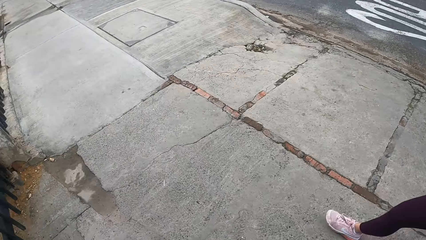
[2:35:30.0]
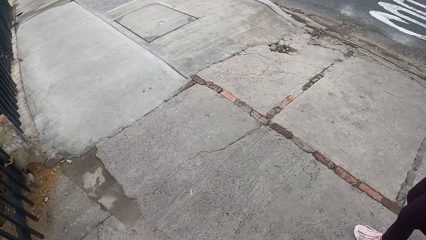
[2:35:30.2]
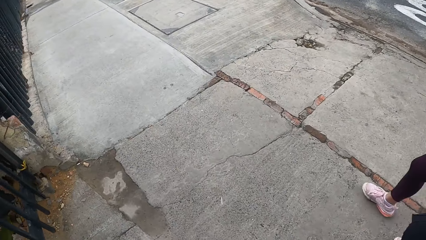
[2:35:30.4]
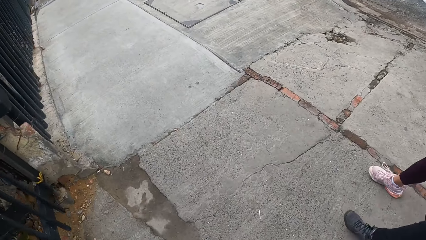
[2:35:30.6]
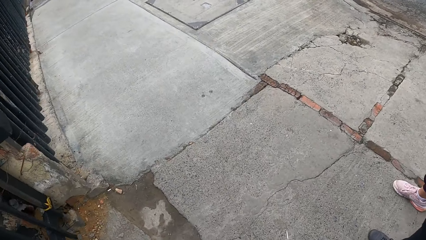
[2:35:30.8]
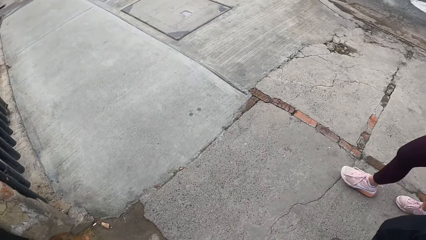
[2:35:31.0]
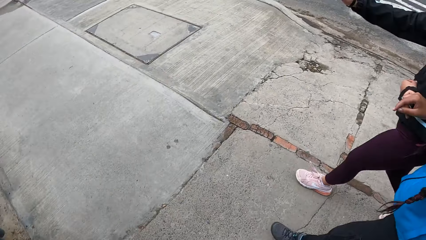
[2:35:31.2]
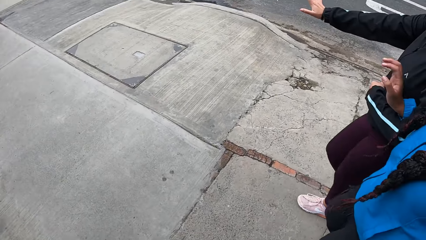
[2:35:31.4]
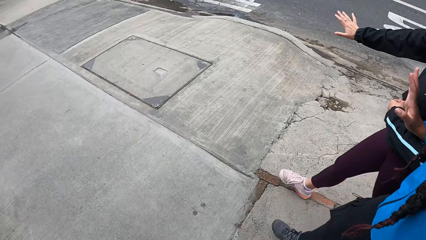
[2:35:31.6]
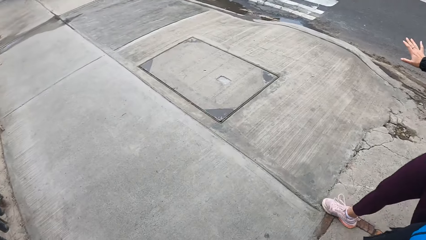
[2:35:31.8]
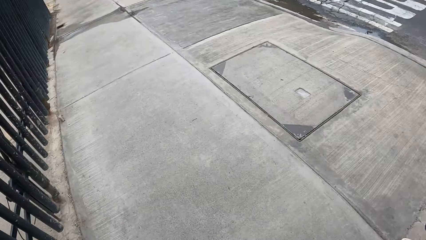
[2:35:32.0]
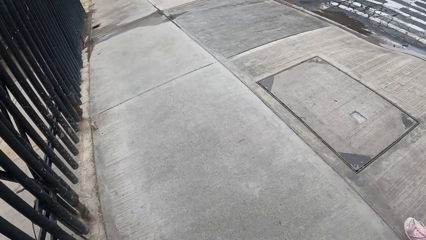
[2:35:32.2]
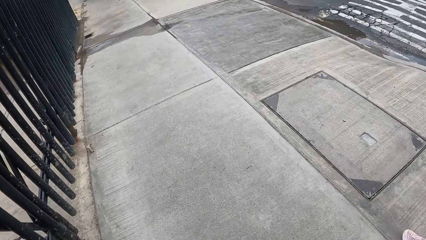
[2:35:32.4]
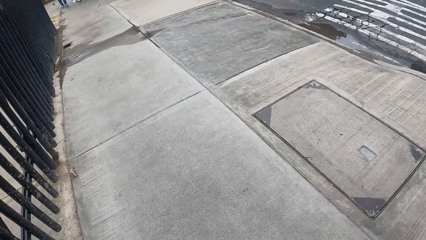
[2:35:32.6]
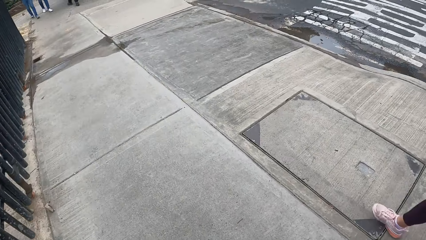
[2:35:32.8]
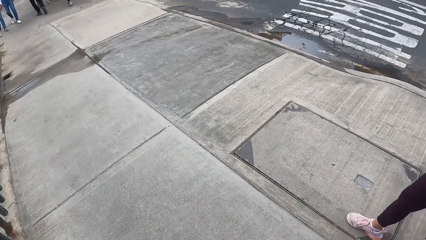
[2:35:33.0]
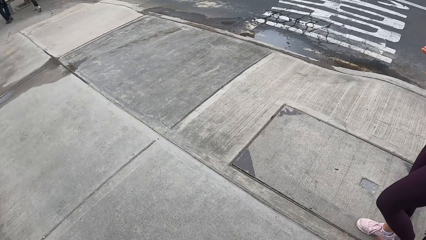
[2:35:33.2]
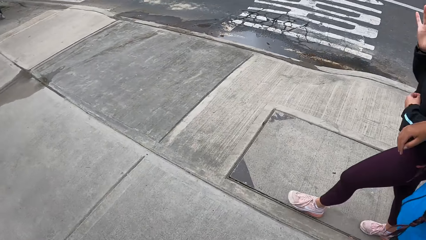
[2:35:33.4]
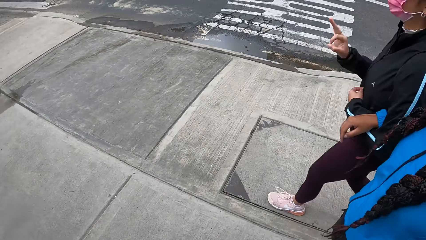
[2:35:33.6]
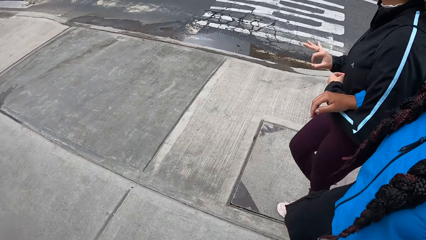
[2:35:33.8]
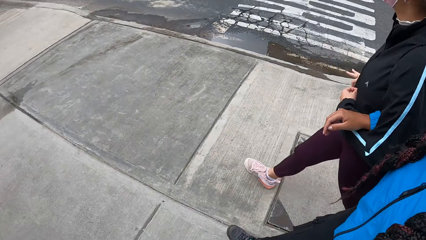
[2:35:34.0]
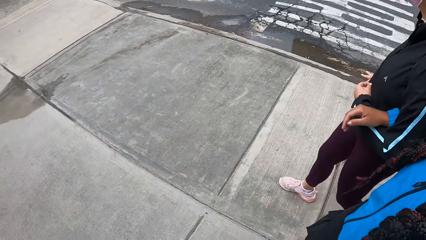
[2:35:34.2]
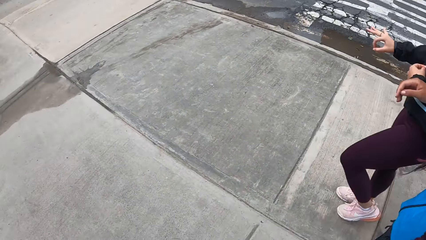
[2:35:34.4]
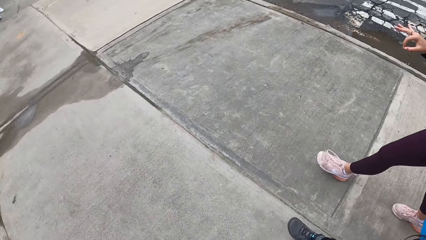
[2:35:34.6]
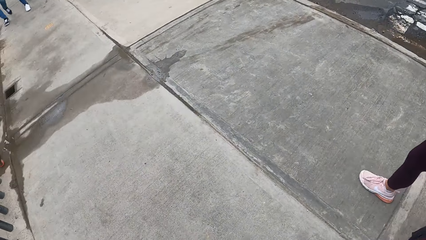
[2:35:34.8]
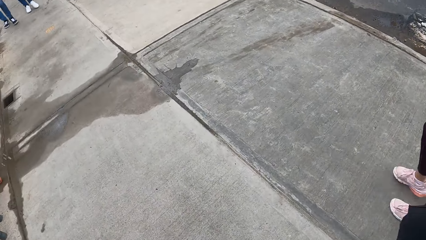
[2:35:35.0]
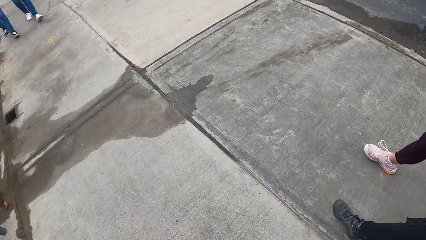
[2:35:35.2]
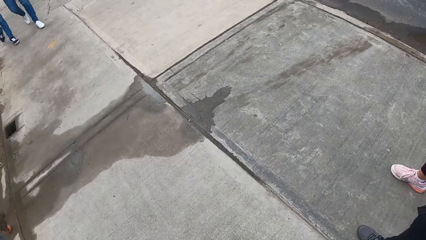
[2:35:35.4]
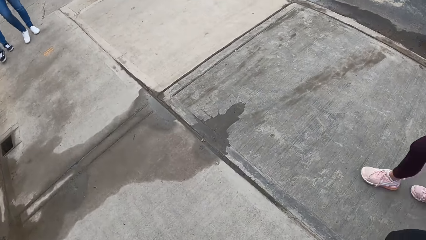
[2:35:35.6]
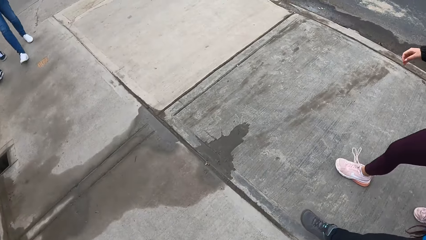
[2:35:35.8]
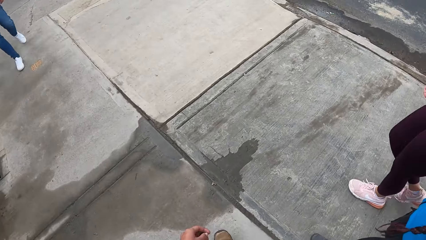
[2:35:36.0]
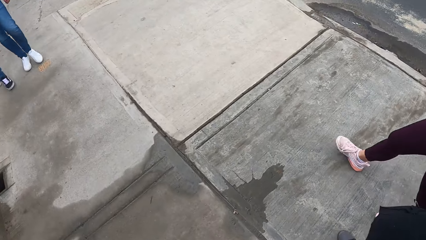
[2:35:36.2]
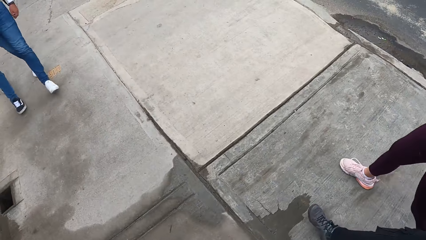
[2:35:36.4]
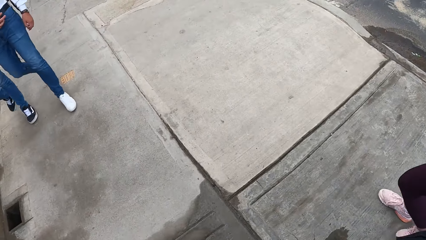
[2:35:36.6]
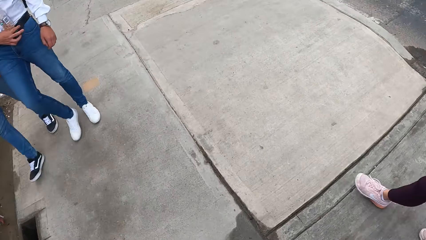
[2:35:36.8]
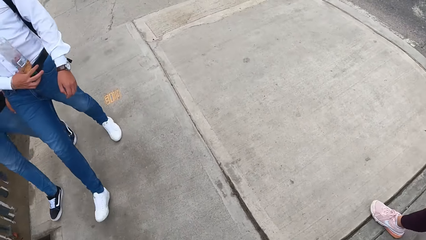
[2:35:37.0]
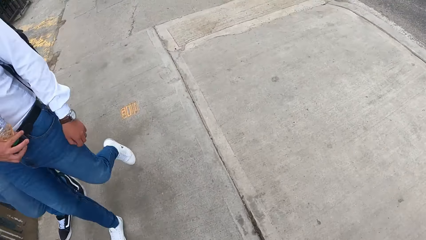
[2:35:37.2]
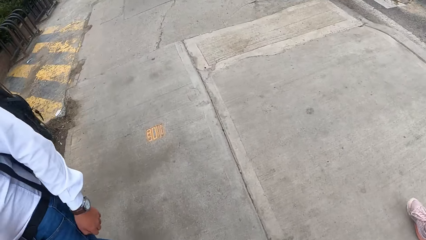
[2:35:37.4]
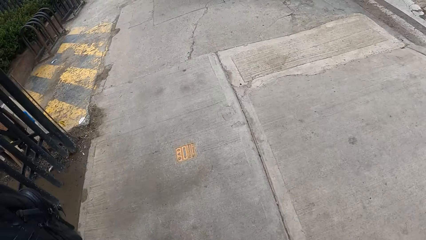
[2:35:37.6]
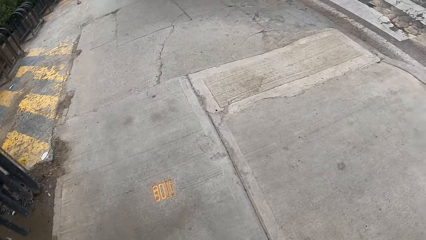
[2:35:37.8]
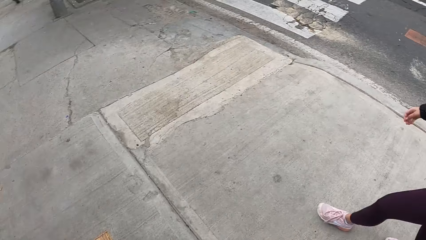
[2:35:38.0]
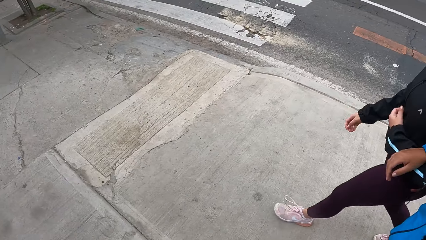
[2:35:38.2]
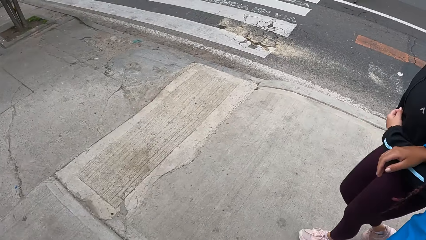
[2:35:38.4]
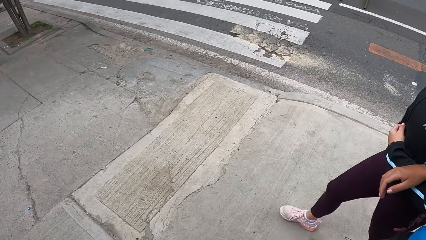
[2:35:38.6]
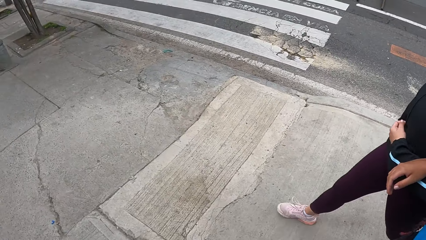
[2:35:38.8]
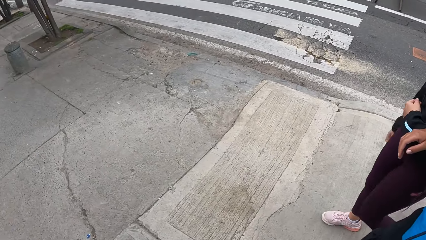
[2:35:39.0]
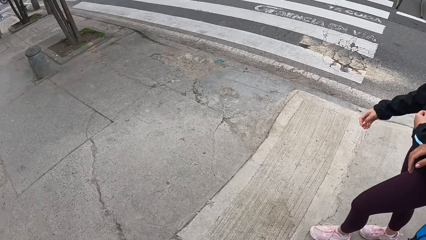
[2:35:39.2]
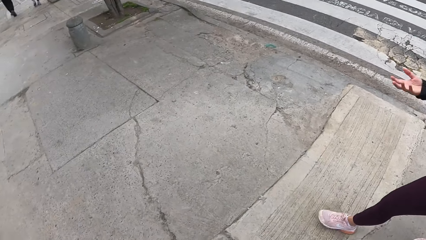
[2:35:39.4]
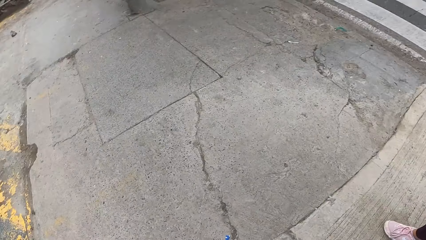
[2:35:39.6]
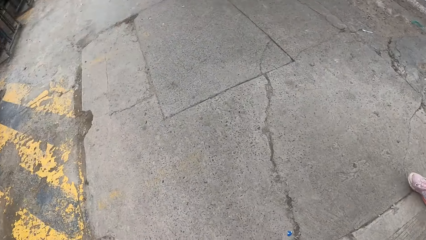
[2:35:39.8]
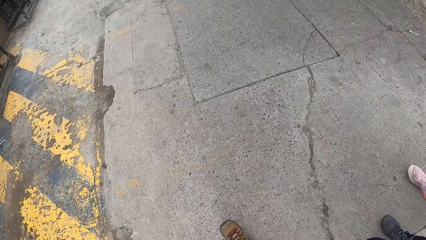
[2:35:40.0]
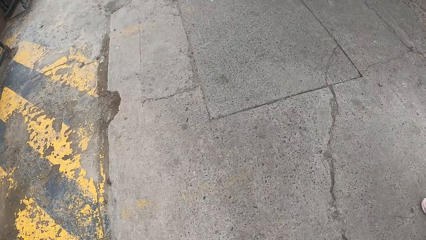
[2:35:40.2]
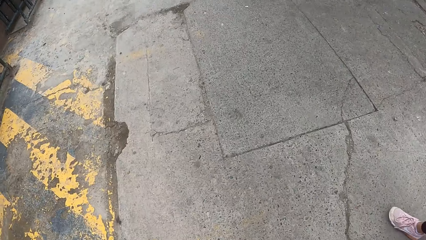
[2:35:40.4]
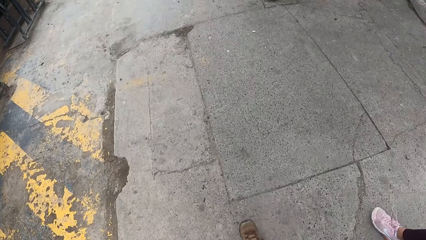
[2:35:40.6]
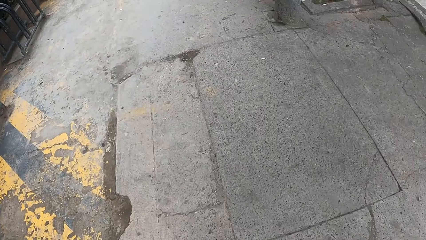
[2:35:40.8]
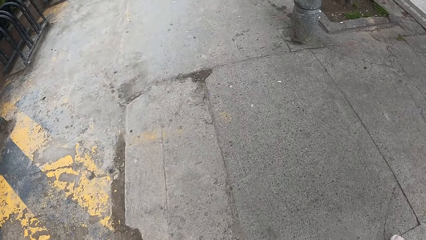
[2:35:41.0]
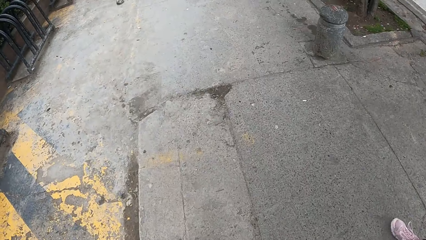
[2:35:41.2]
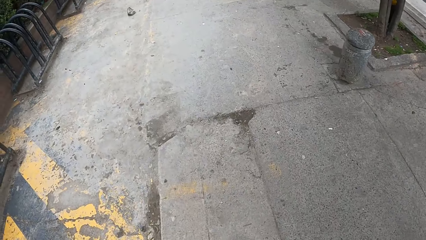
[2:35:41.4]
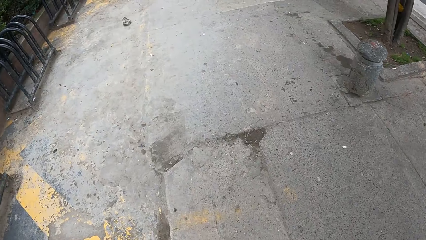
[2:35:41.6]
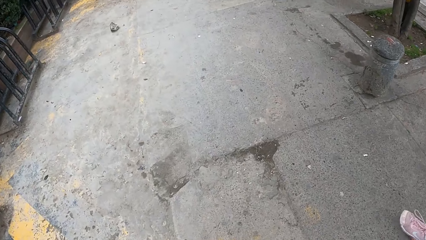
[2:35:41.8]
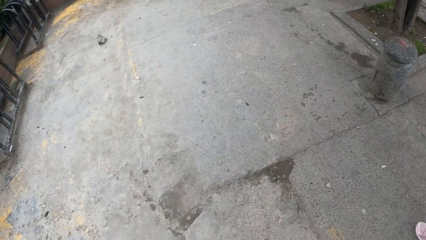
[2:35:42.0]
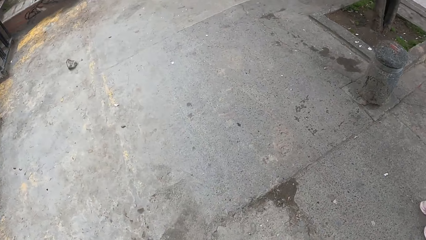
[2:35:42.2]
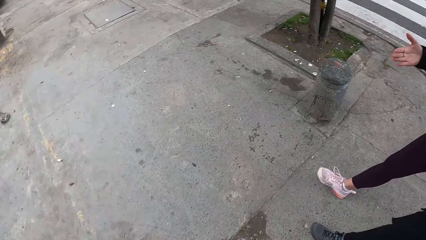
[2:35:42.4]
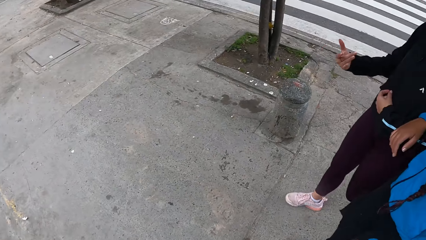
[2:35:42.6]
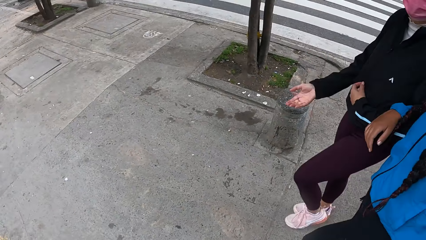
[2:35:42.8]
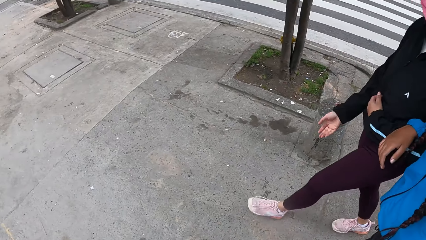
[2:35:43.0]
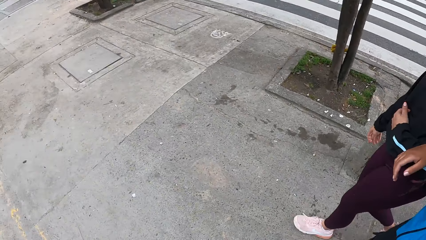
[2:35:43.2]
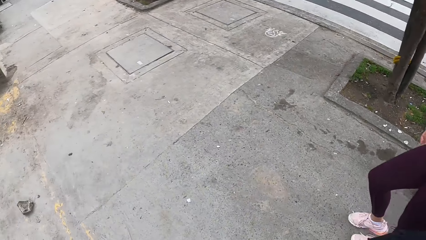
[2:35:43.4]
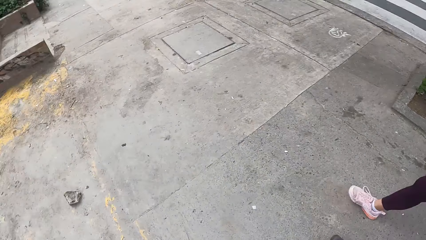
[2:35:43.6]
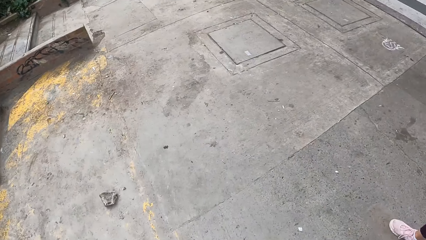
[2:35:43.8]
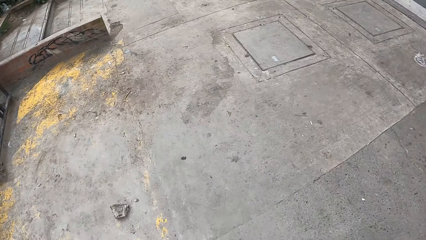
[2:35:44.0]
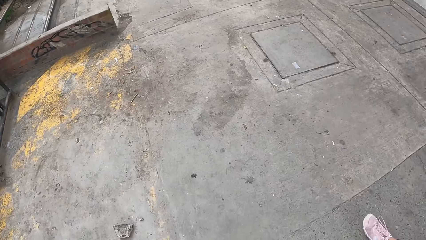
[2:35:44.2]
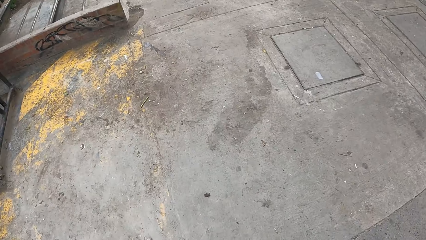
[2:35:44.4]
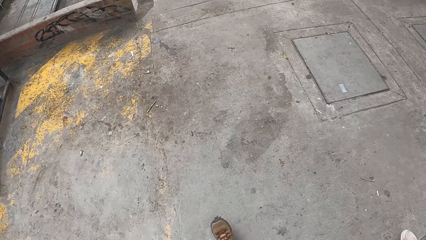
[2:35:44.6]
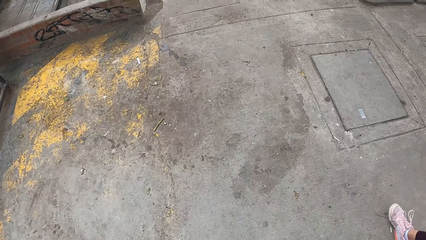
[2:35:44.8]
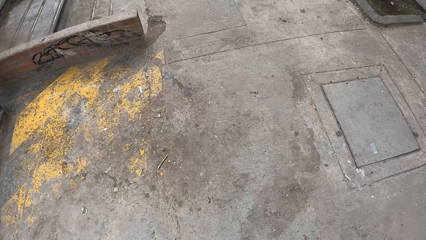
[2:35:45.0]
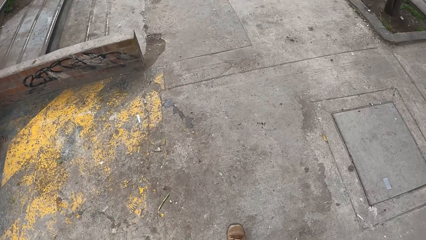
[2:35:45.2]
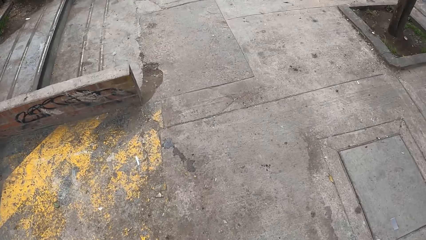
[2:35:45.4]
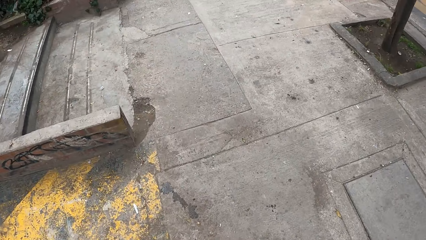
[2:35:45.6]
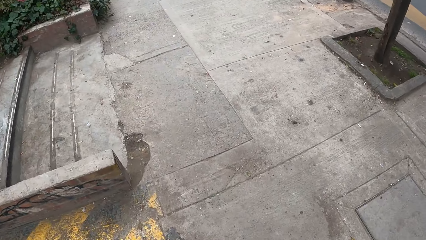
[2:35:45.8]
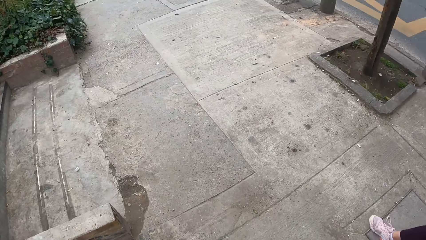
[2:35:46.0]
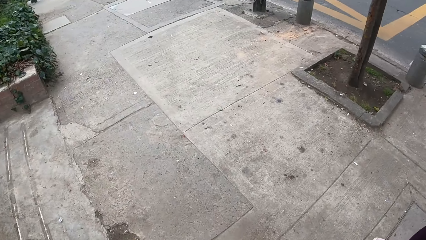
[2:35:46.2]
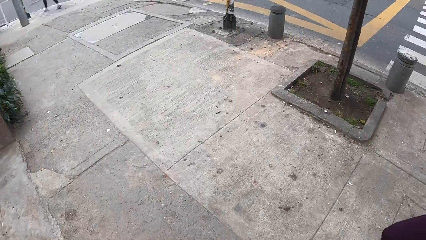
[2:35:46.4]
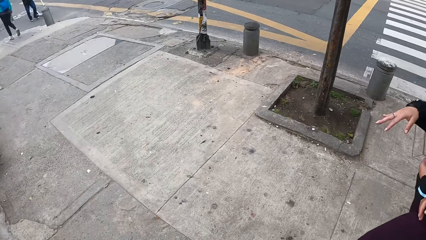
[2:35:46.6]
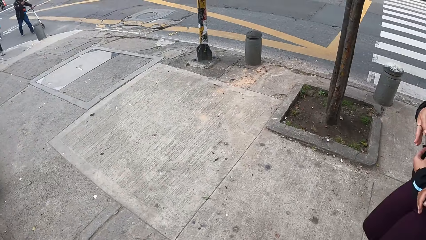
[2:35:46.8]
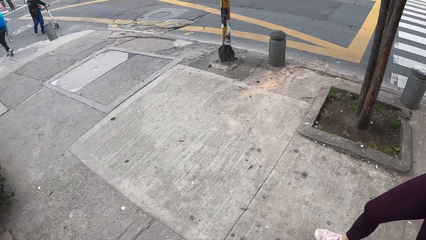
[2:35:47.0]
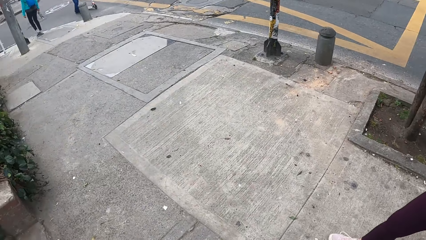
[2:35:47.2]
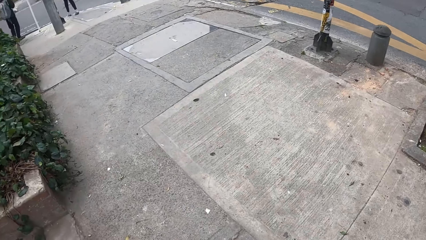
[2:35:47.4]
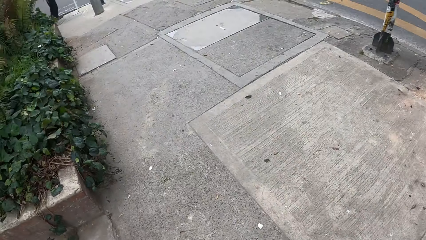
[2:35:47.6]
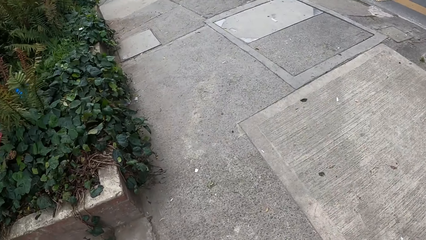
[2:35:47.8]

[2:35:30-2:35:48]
A person gestures. Another person and a third person walk on the sidewalk. The camera wearer walks on the sidewalk with the first person and a fourth person.
